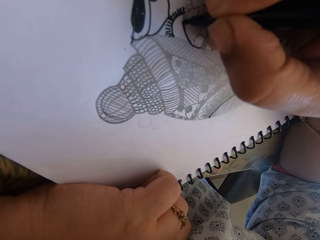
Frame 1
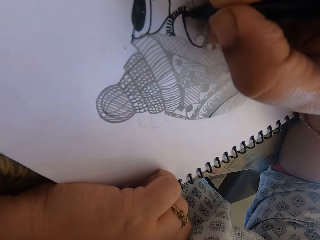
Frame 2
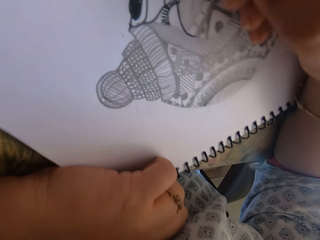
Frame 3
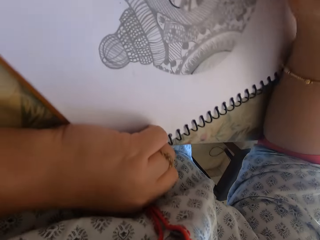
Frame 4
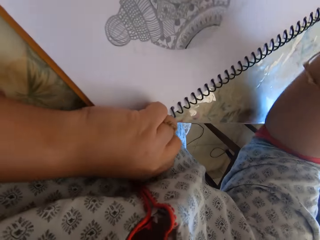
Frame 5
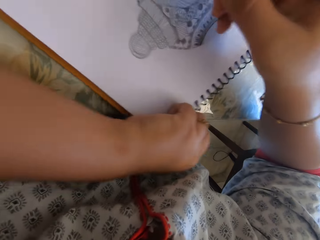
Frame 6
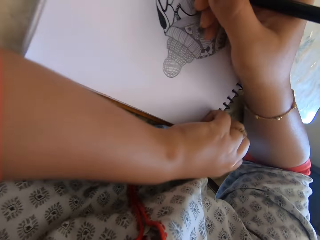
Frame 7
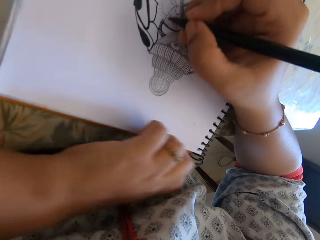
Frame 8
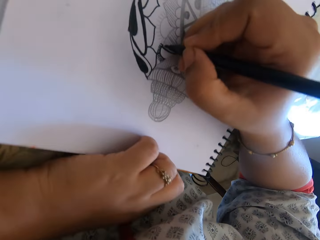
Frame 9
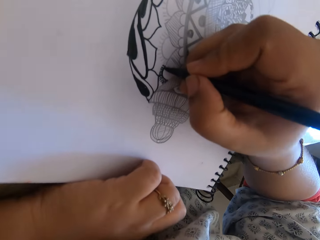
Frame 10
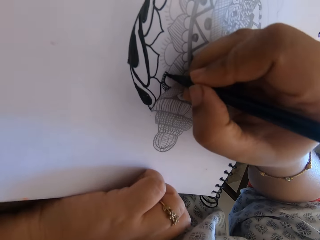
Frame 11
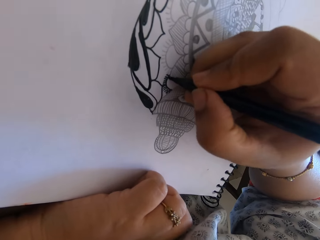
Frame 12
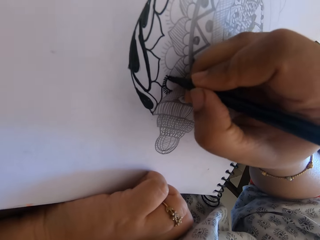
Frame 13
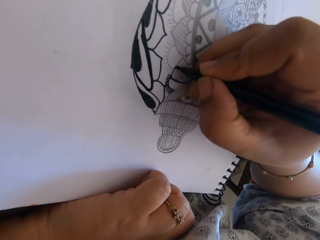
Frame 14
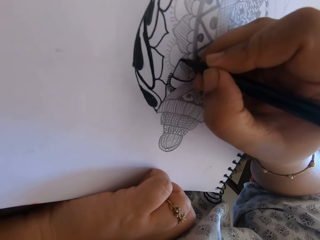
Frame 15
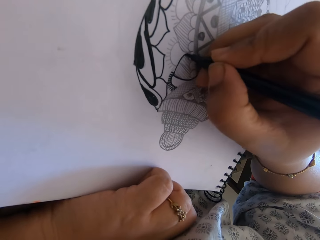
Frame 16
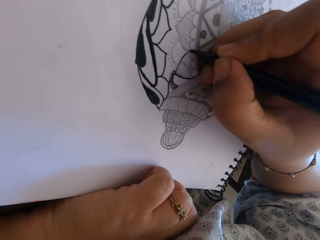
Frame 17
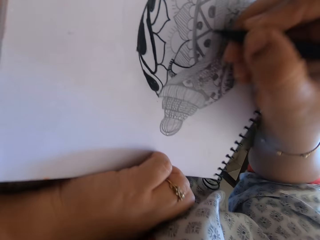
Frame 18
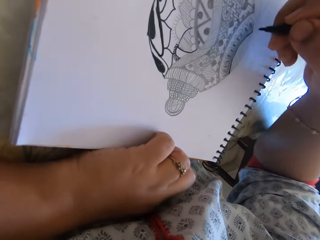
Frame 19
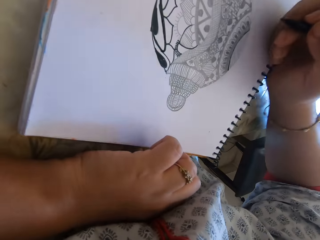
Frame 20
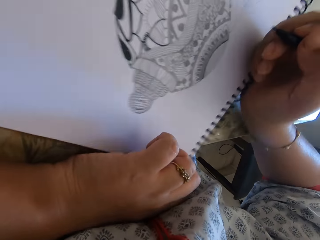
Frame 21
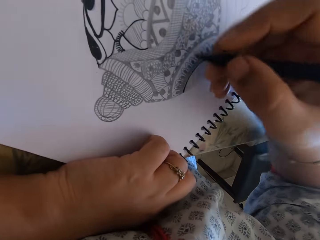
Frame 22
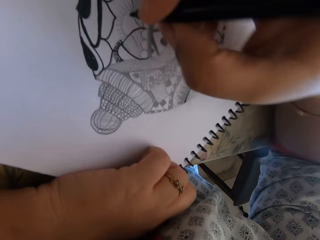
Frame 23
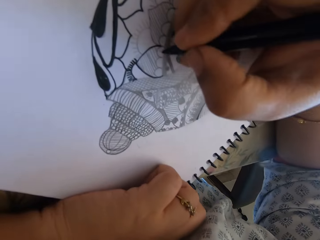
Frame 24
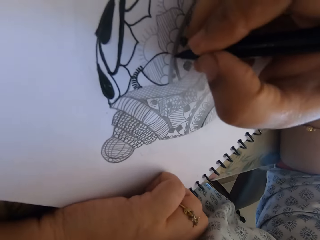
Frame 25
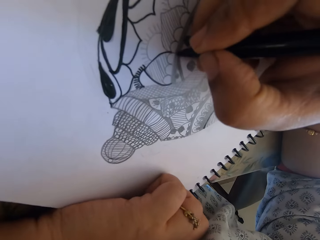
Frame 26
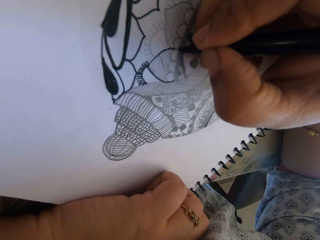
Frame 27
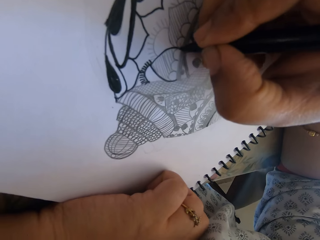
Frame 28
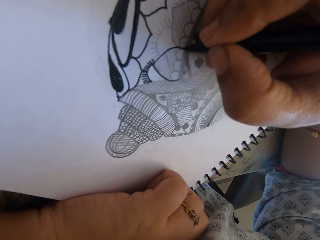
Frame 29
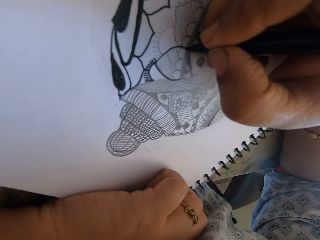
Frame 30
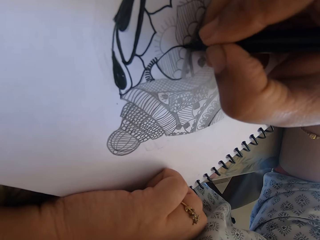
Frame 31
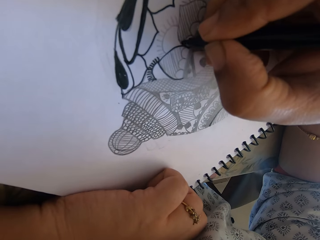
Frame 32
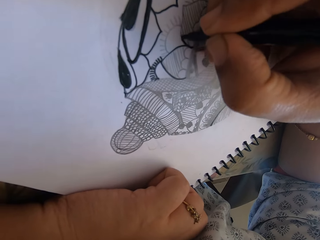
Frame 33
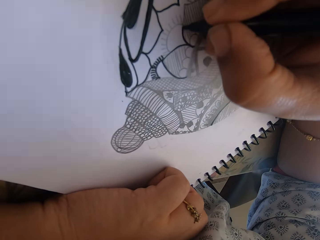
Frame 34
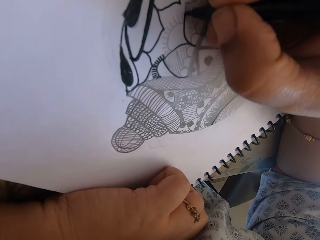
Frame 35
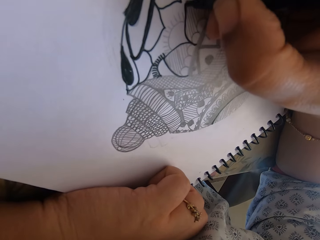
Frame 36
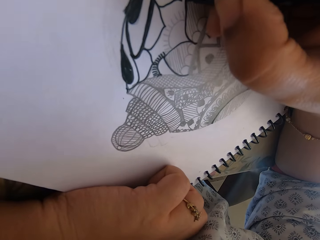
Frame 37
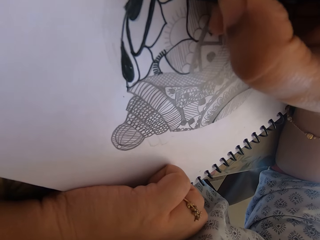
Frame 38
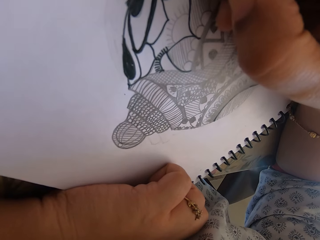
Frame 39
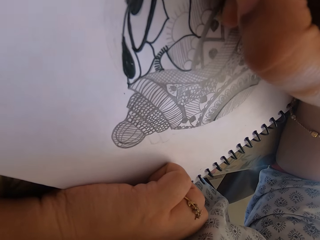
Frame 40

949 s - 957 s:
The camera wearer turns the notebook. They draw with a pen on the notebook.

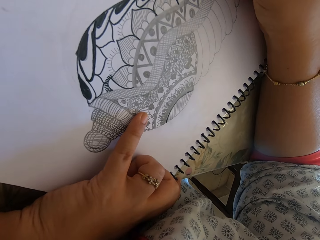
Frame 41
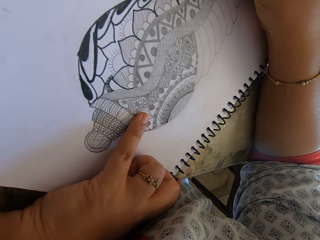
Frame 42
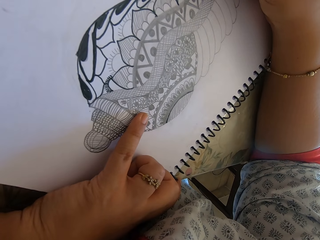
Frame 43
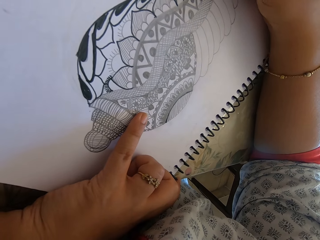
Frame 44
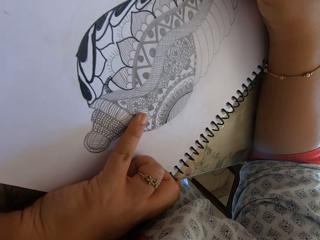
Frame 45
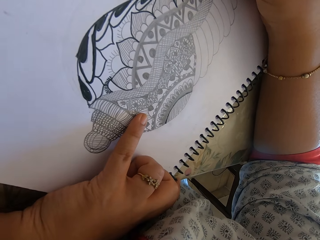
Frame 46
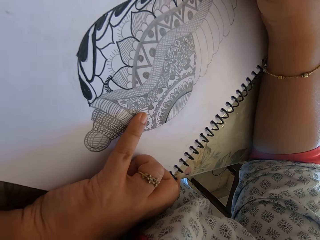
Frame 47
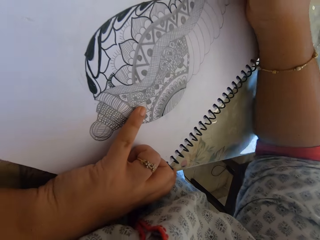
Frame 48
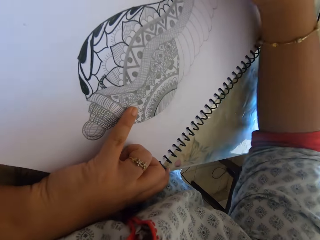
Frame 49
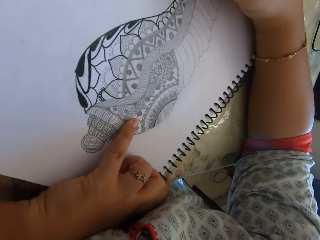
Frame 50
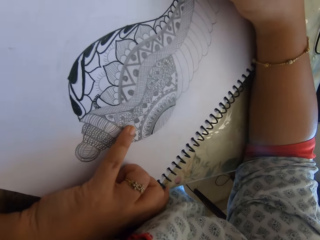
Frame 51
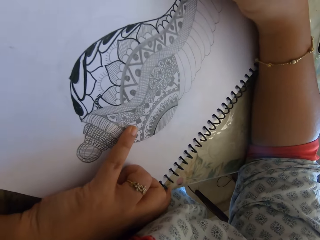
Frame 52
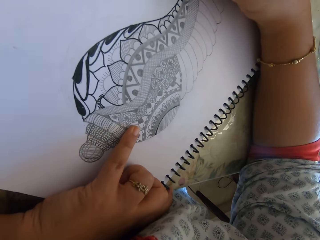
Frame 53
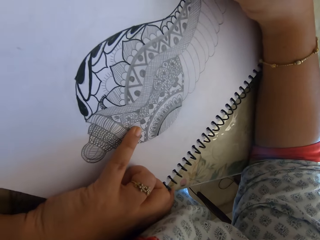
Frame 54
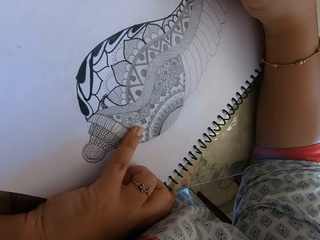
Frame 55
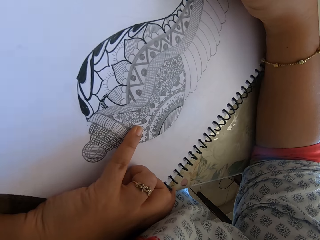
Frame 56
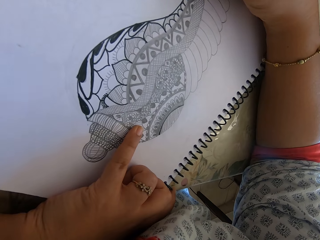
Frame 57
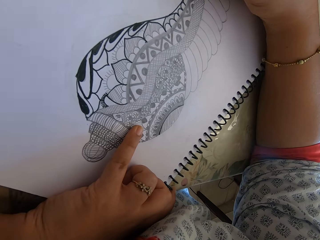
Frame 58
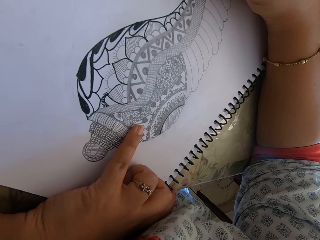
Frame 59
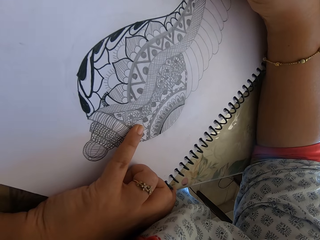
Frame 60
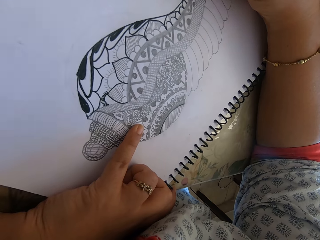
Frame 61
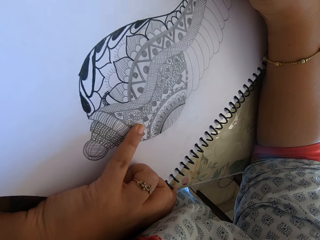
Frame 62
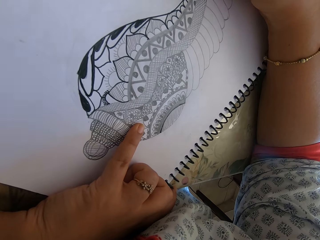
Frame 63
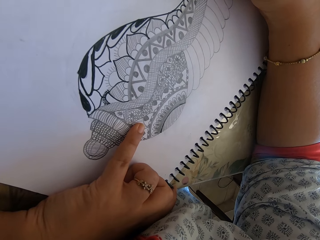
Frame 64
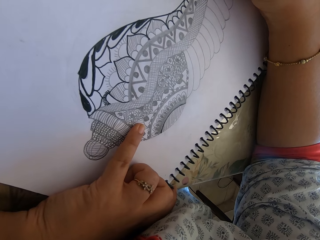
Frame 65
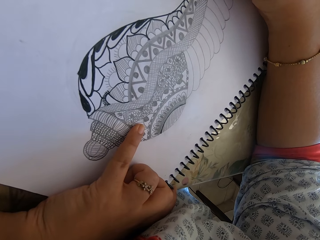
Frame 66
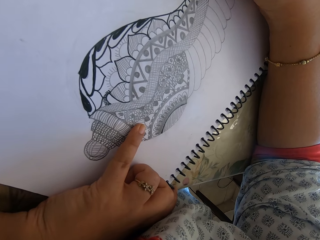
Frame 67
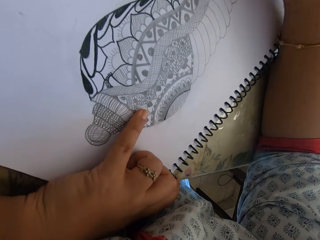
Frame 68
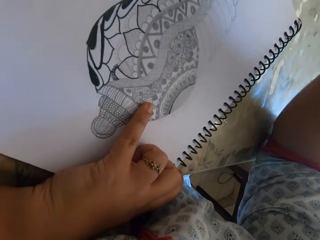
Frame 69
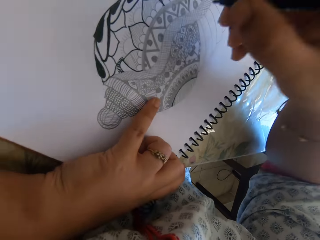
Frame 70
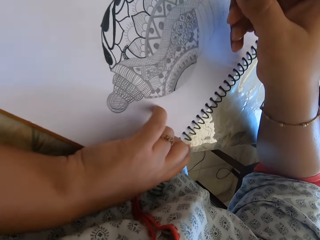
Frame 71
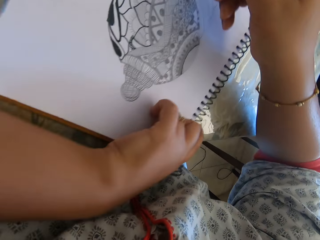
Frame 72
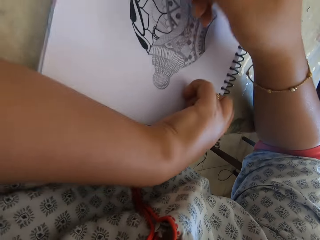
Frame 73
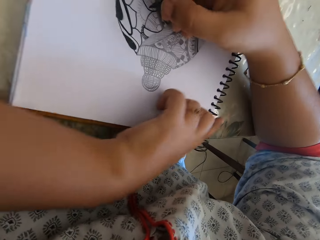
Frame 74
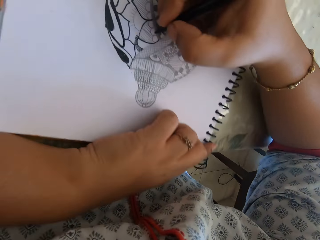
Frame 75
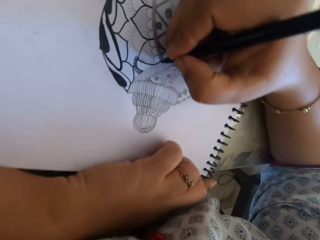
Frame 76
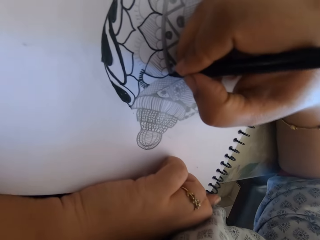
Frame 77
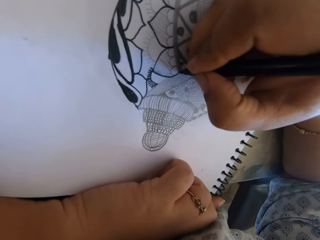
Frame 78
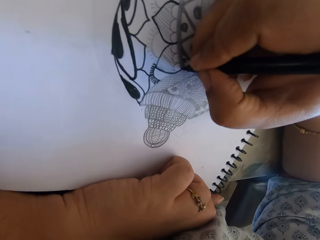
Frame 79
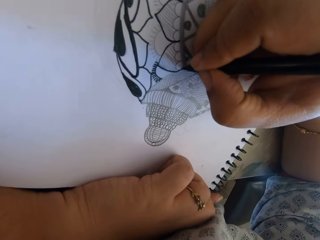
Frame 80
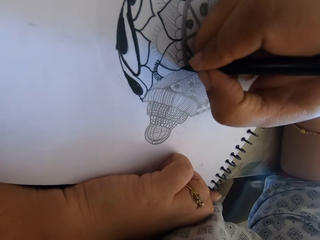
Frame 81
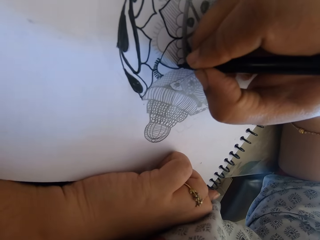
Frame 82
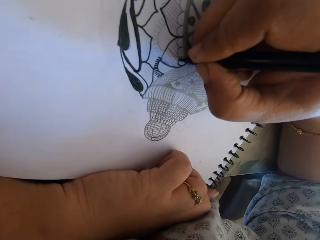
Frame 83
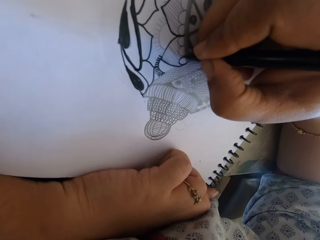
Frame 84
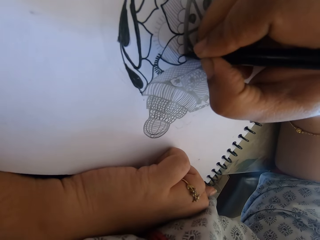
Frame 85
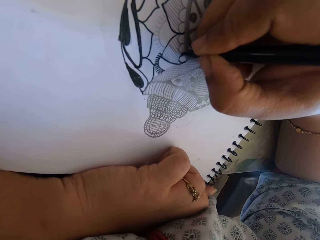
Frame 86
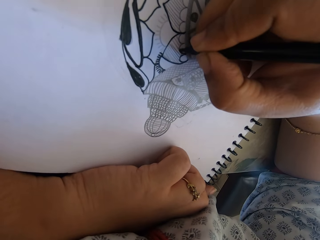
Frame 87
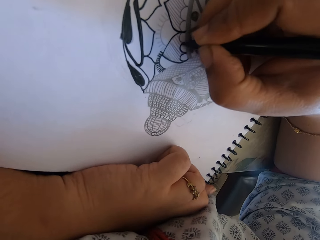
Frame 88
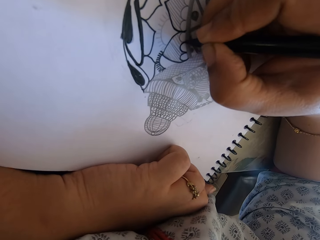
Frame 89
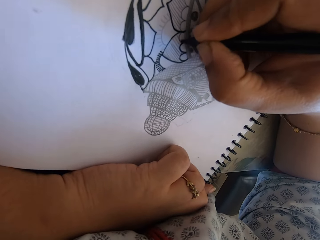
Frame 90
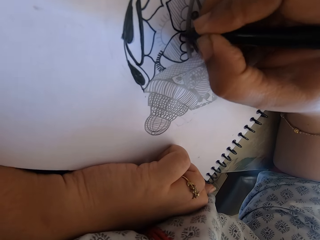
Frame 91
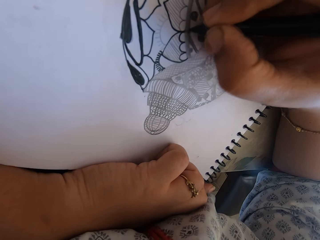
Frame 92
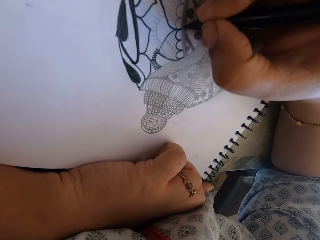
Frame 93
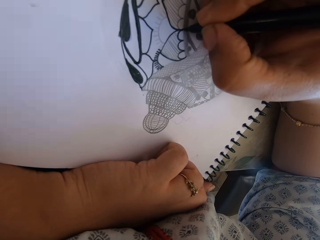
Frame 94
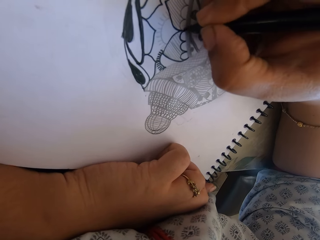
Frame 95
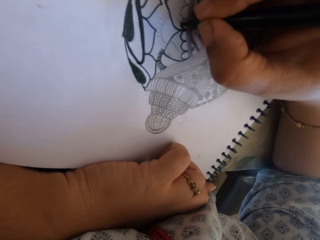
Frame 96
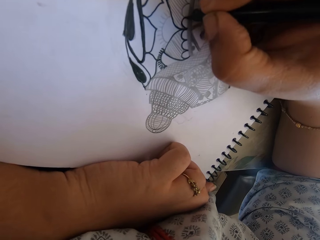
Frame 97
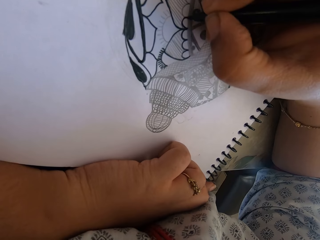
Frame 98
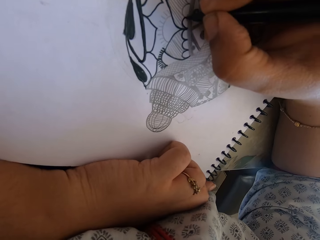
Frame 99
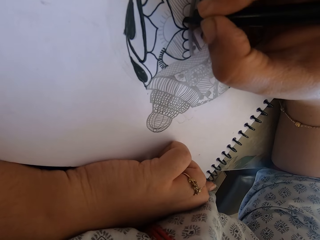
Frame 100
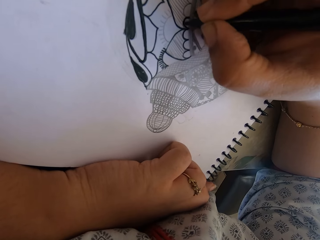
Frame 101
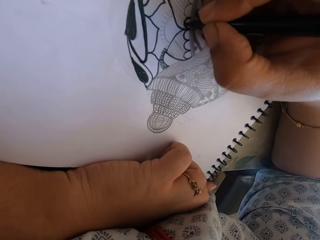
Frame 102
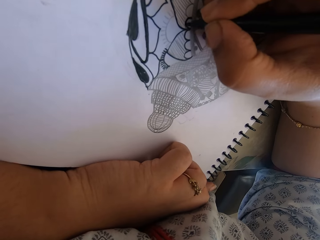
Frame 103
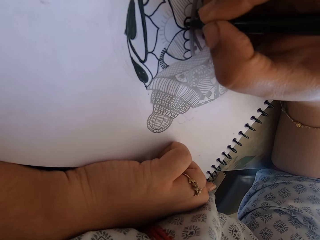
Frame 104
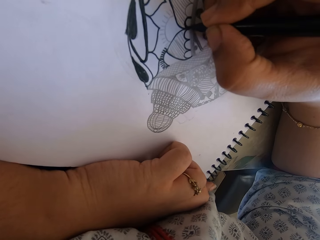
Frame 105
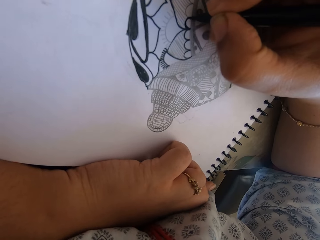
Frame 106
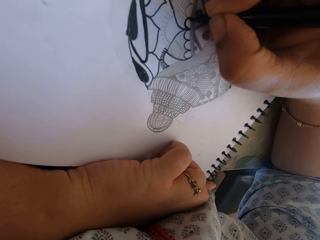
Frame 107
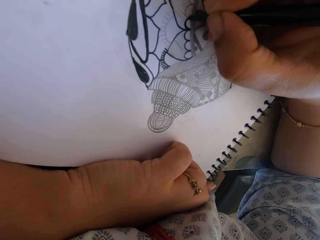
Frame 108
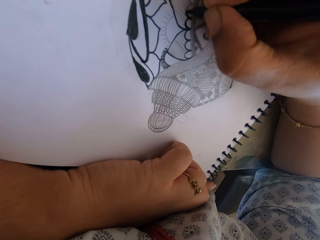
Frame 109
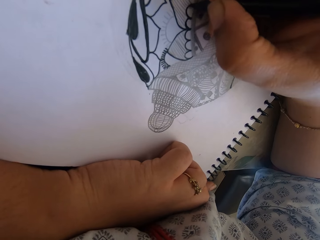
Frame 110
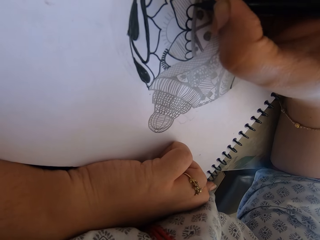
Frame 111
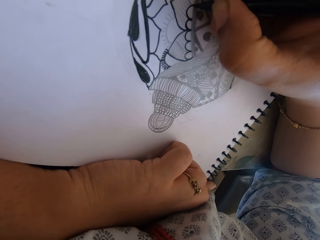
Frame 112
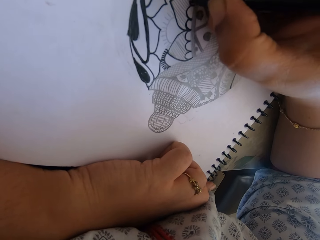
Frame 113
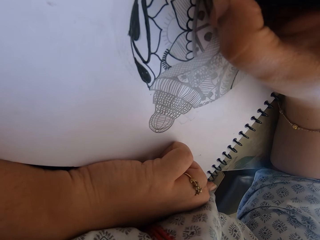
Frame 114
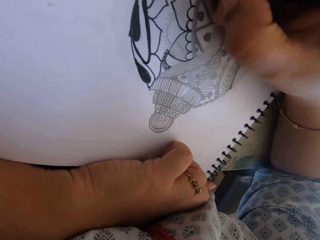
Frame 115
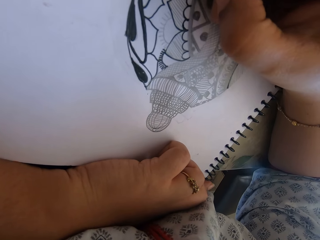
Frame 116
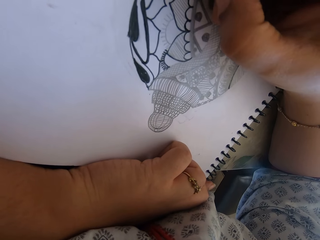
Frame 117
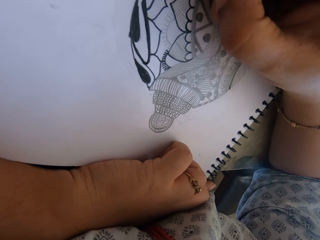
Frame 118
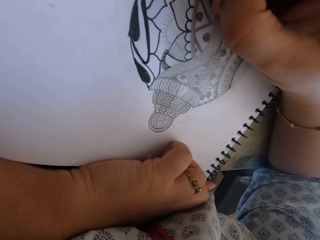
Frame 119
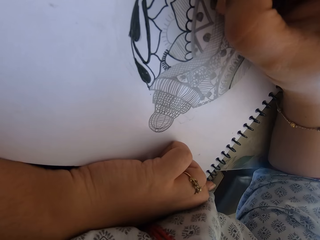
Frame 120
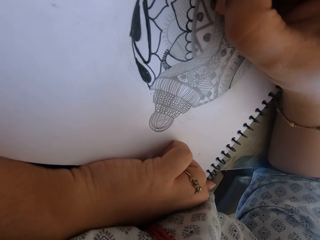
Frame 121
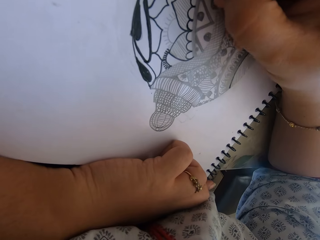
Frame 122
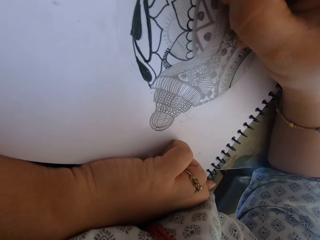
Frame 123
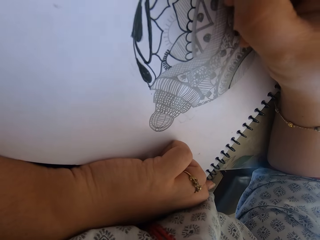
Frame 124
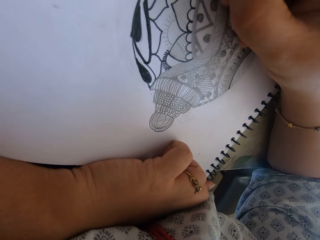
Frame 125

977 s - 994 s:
The camera wearer talks to a person. They draw with a pen on the notebook. They draw with a pen on the notebook again.
